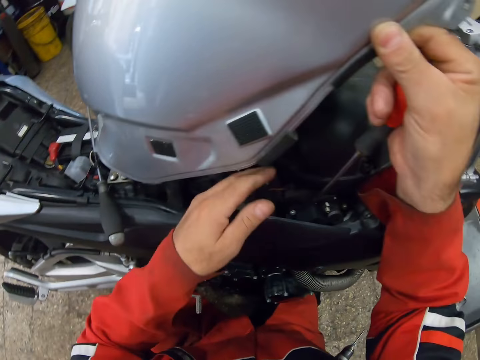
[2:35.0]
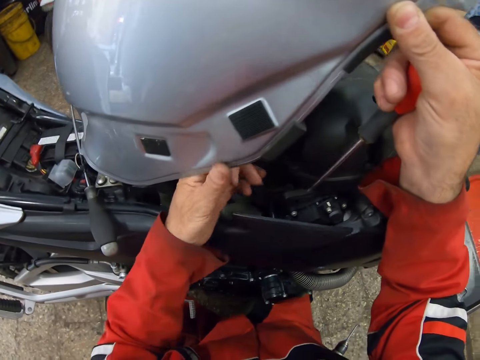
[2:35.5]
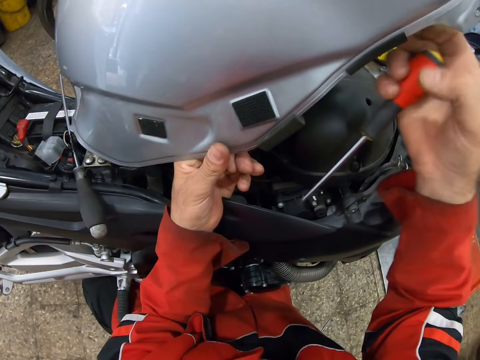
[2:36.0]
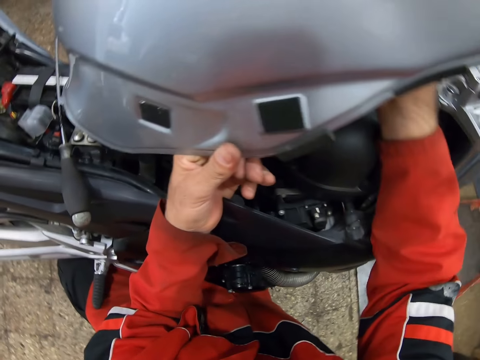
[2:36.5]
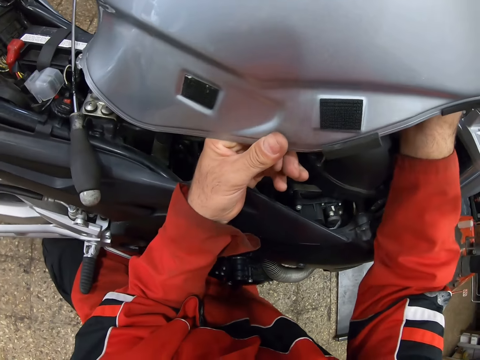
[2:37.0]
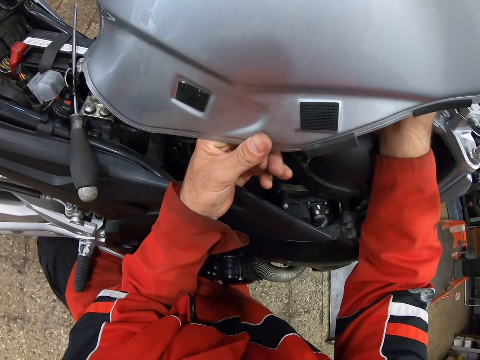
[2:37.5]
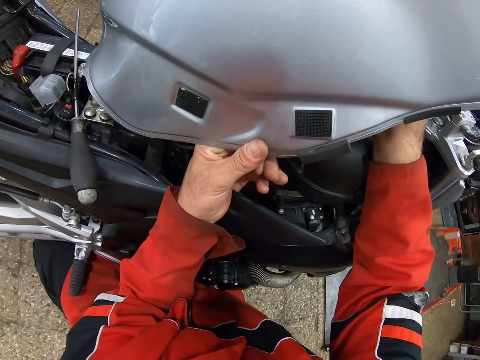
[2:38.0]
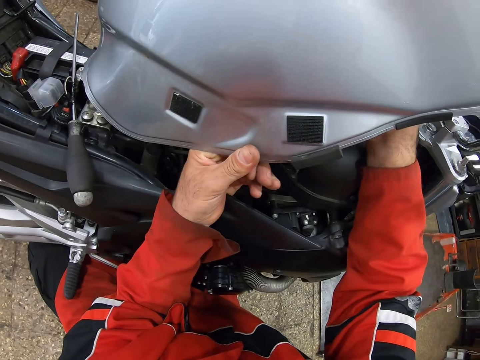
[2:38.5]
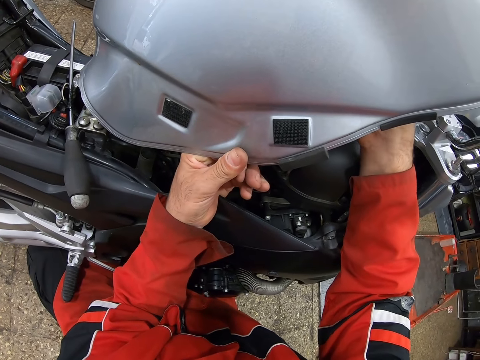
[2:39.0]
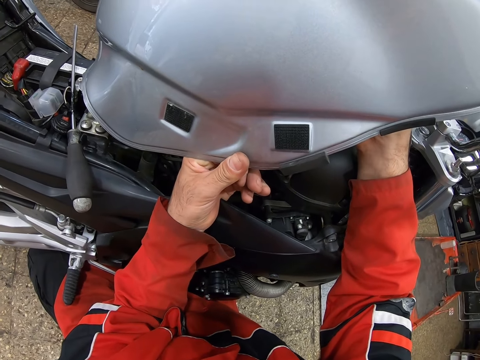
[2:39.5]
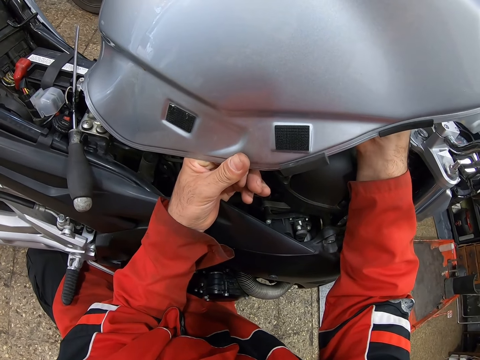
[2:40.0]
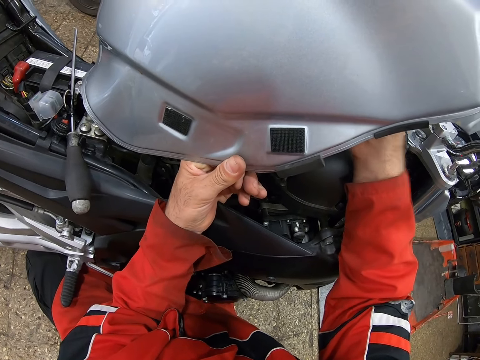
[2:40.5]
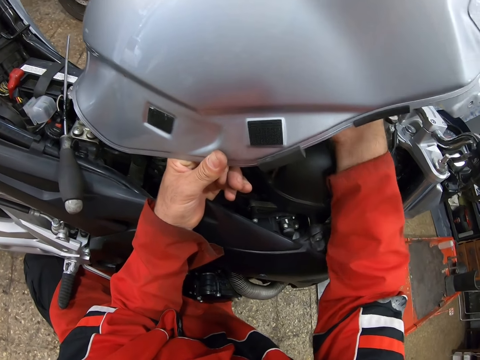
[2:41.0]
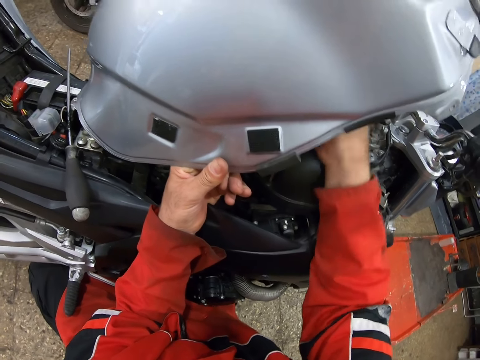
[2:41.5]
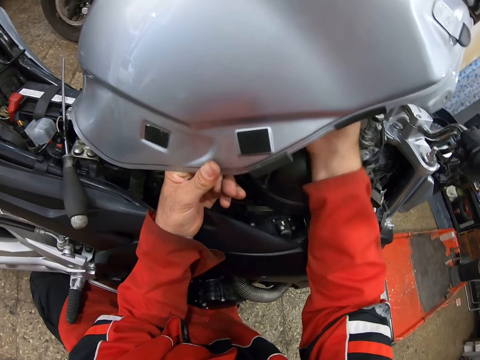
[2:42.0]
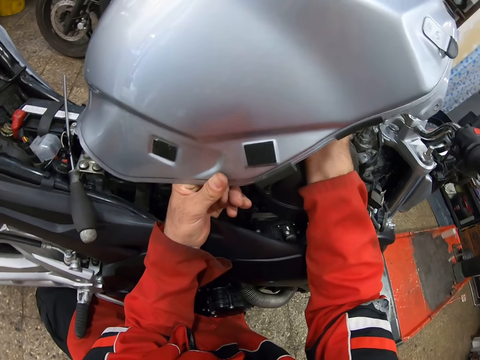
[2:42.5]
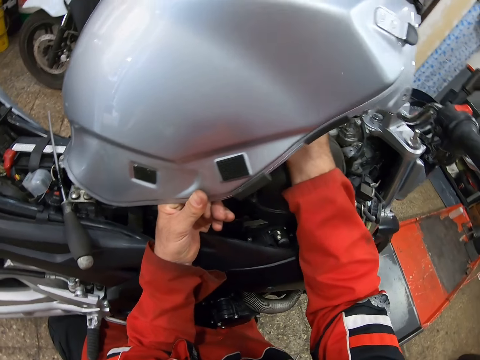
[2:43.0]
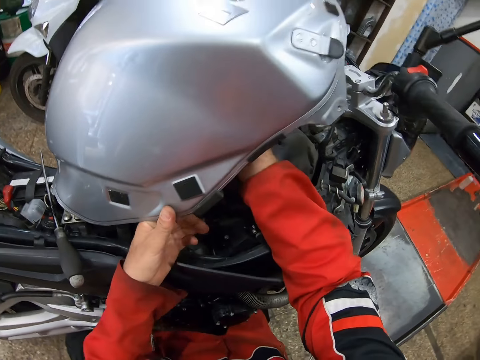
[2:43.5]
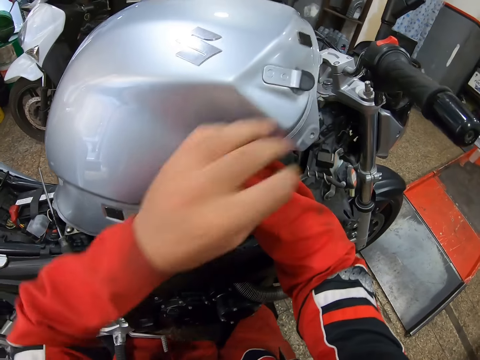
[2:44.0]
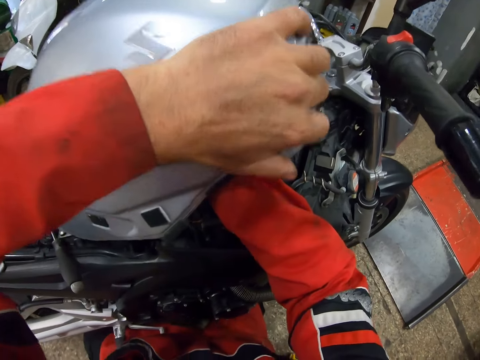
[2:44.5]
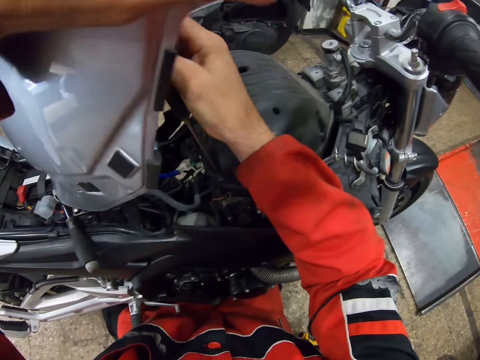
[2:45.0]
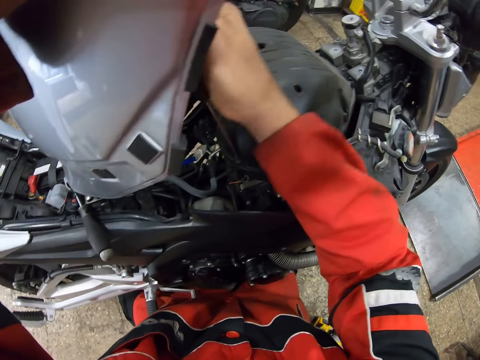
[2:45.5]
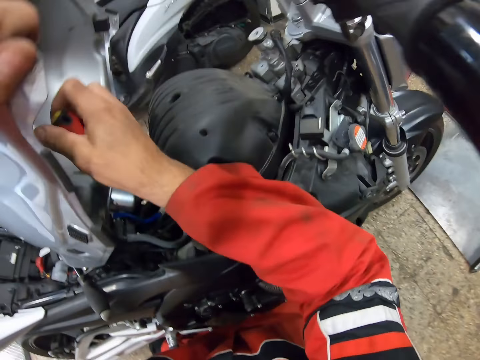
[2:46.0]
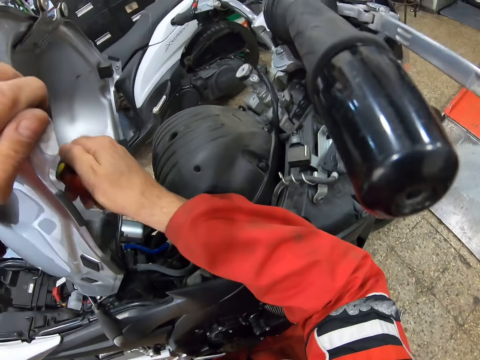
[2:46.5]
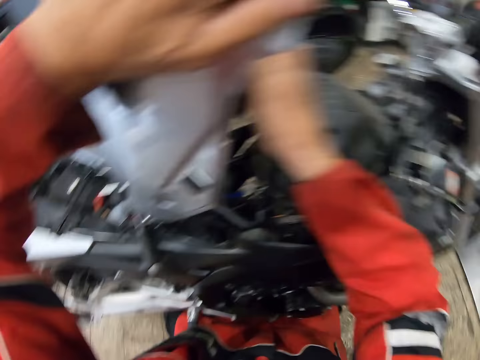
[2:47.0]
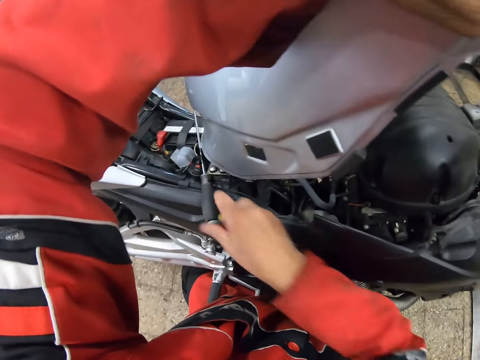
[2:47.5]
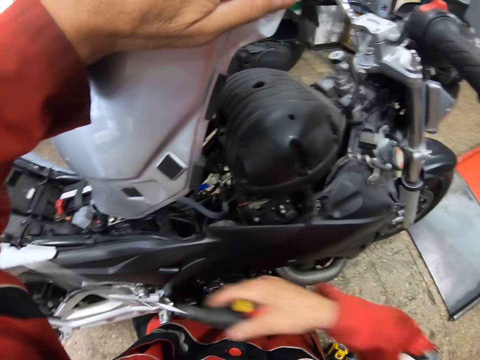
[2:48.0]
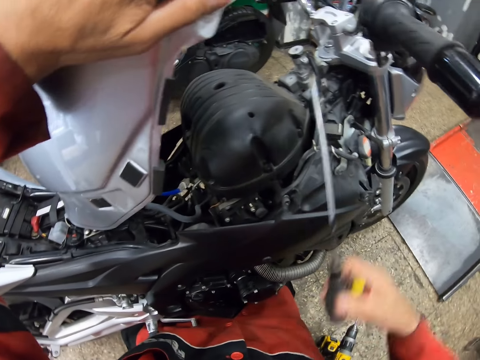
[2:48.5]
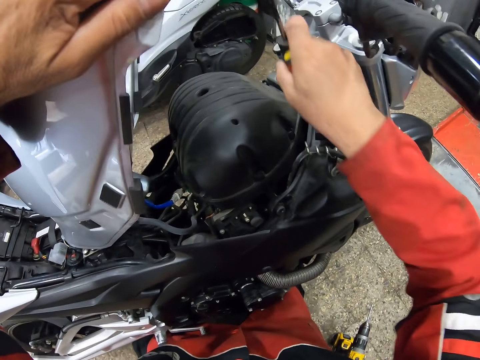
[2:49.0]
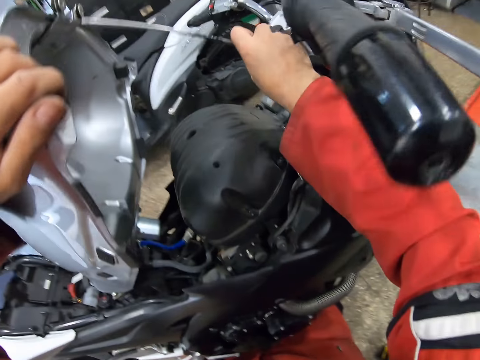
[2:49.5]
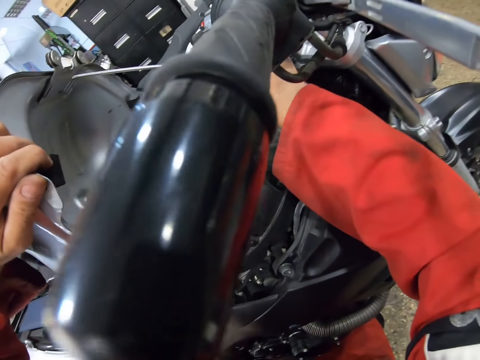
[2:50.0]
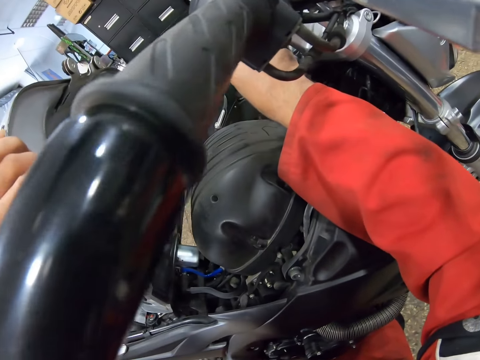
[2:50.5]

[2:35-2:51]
The camera wearer holds the bike gas tank with his left hand. He puts the screwdriver on the motorbike. He holds the fuel tank. He lifts up the bike gas tank with his left hand. He loosens a bolt with the screwdriver. He picks up the screwdriver from the bike with his right hand. He holds the screwdriver.

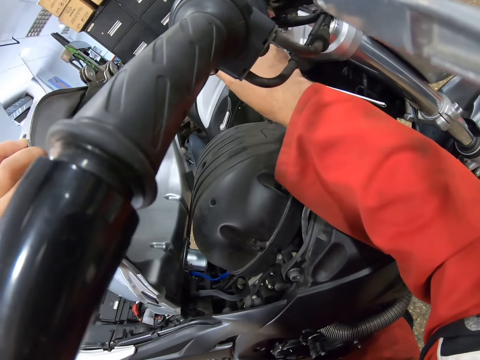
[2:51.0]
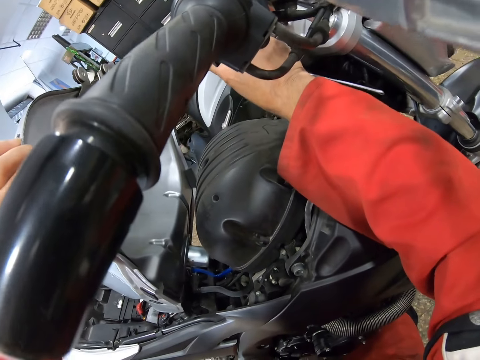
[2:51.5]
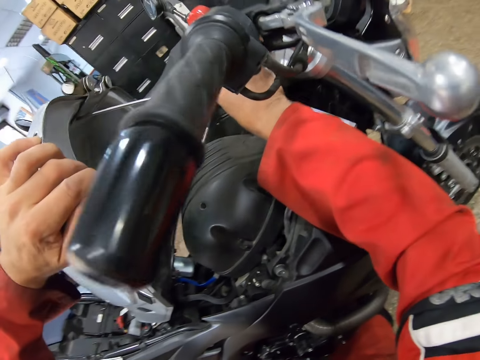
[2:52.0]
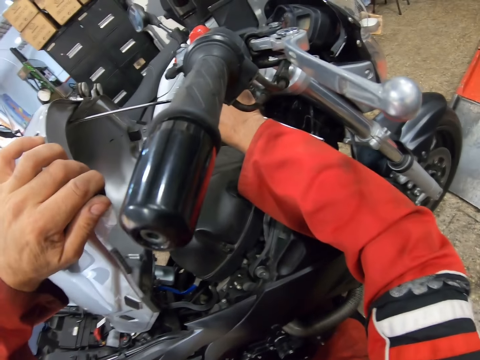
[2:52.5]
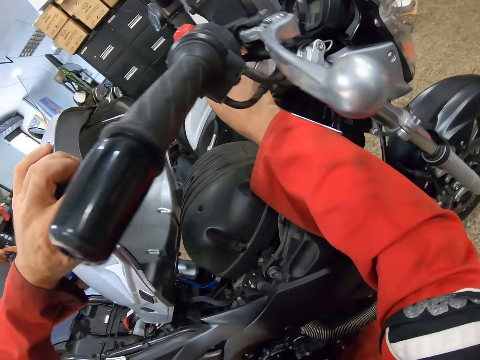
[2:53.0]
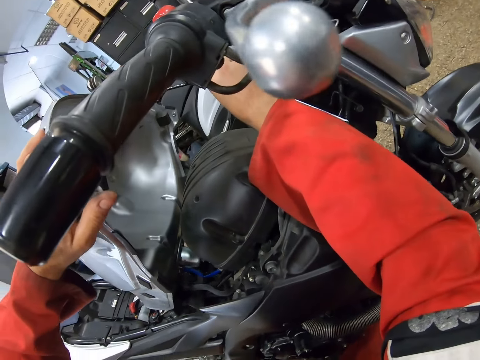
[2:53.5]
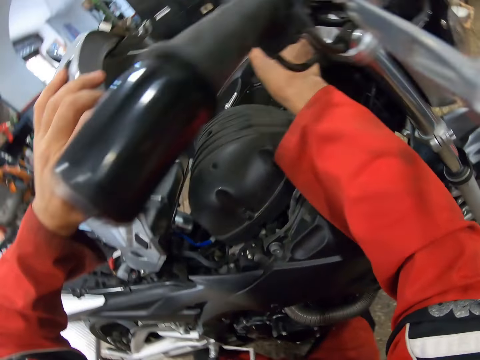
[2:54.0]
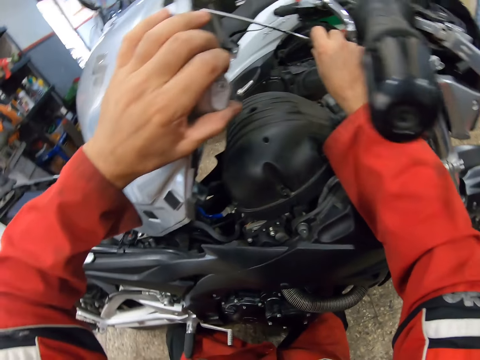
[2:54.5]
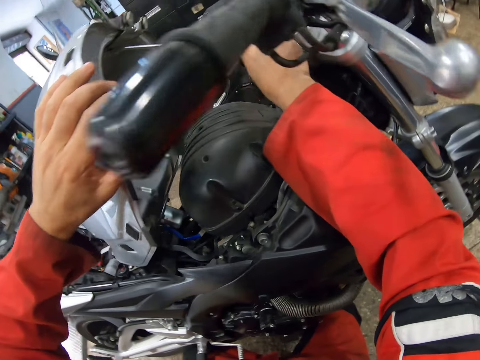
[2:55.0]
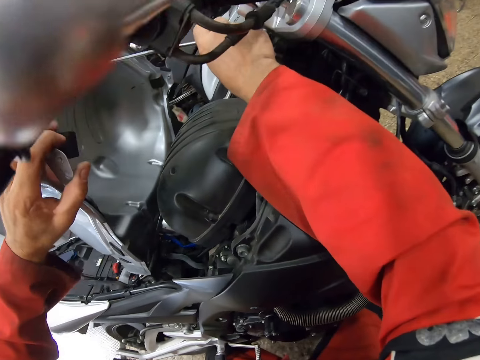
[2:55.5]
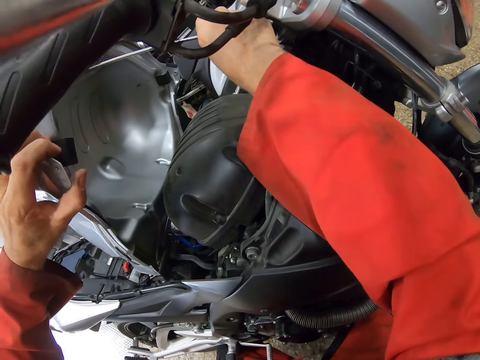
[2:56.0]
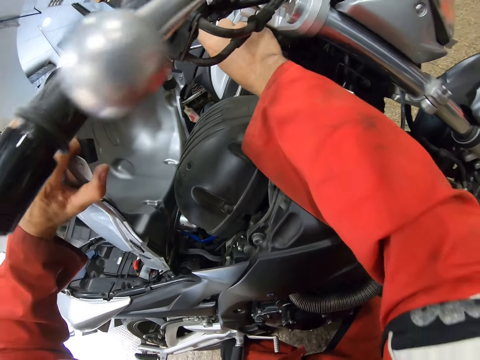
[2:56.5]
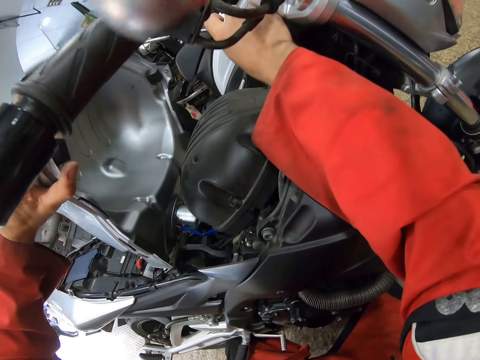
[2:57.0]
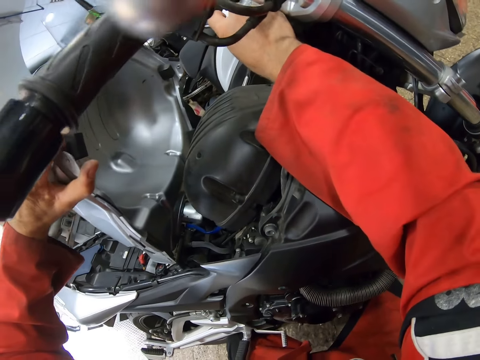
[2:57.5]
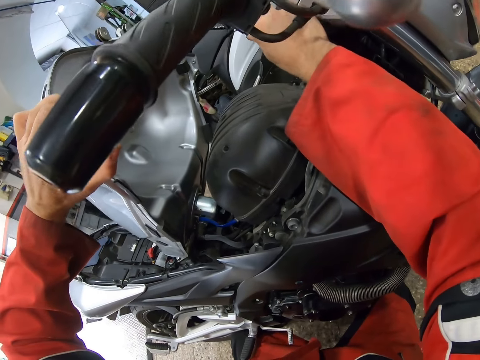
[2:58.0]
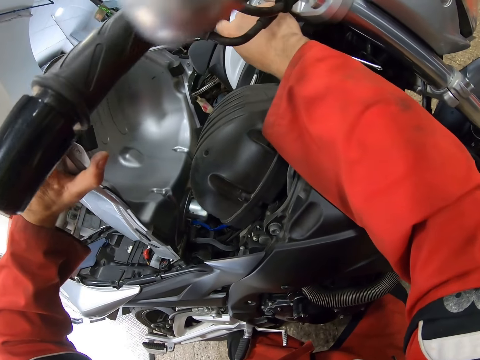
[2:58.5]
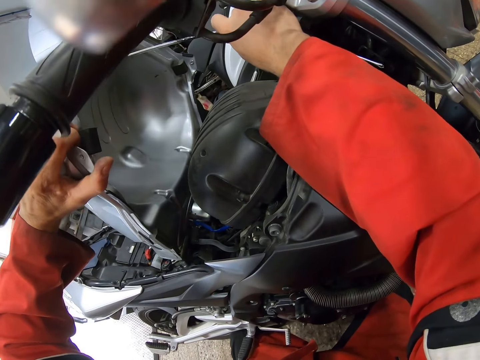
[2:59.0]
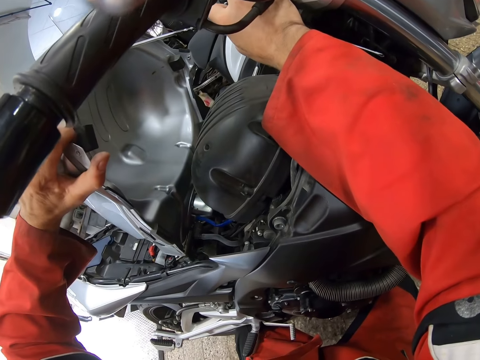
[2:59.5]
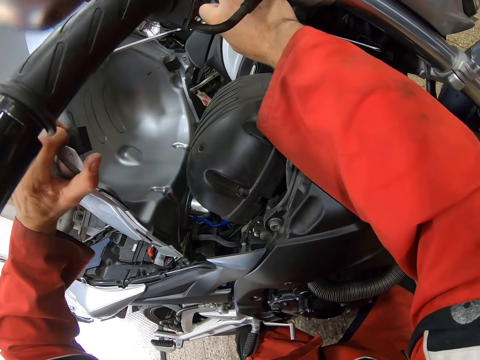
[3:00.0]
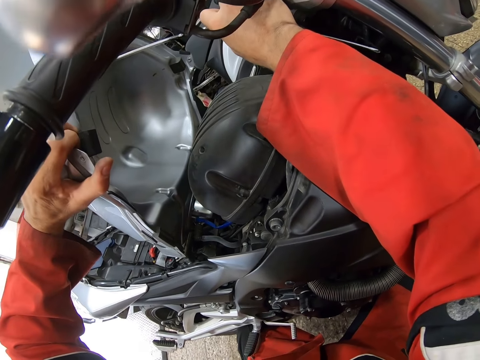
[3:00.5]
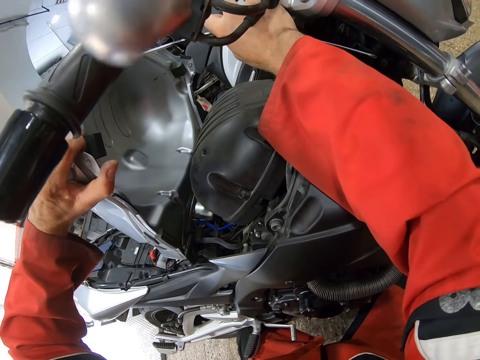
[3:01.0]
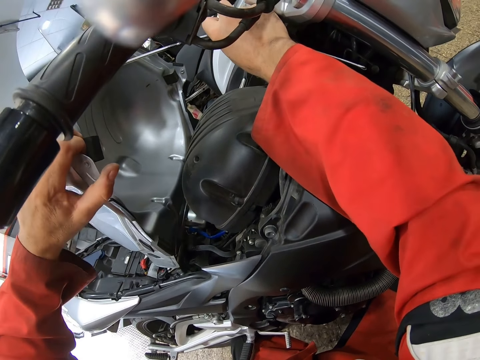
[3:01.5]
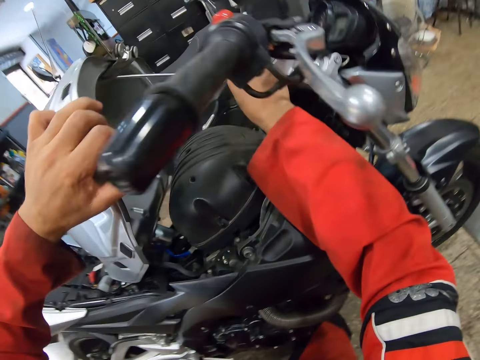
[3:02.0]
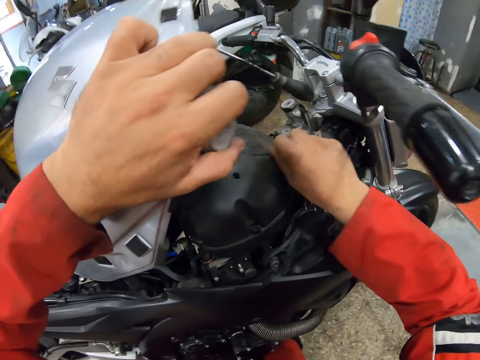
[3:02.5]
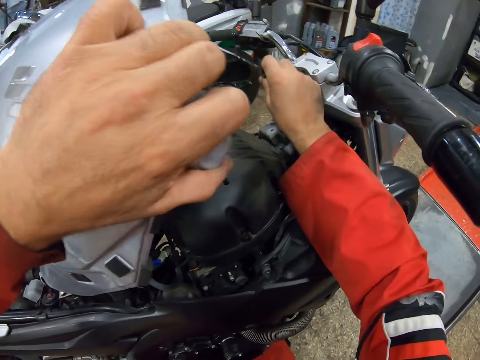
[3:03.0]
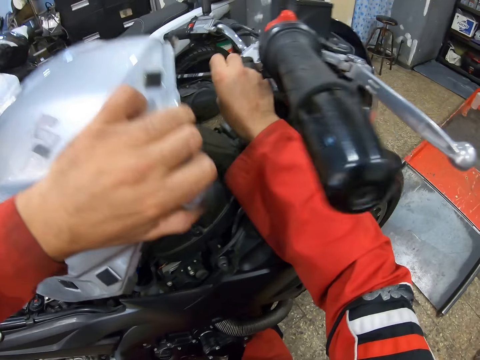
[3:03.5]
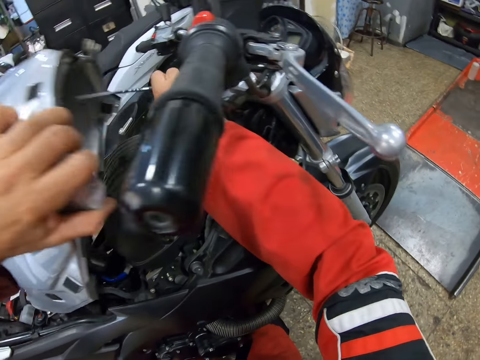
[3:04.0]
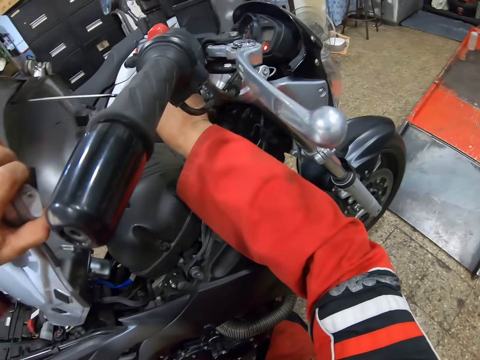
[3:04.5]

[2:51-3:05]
The camera wearer places the screwdriver against the bike gas tank and the bike. They hold the fuel tank.
